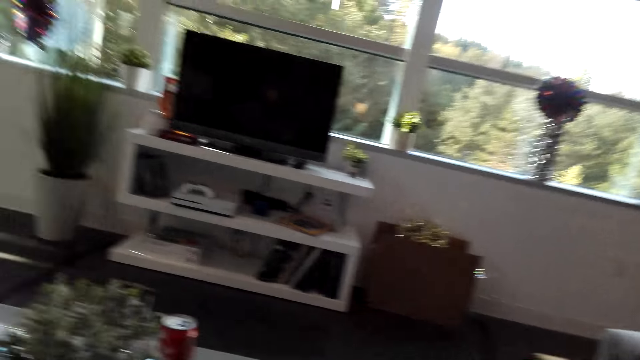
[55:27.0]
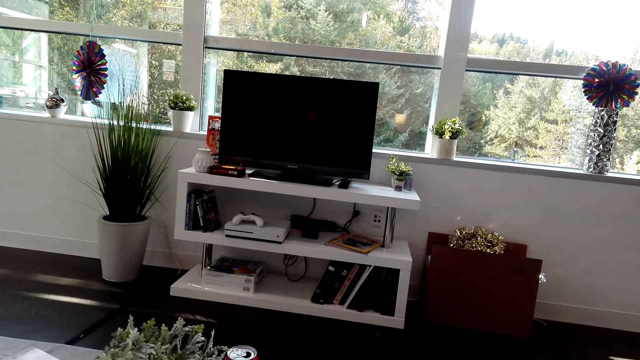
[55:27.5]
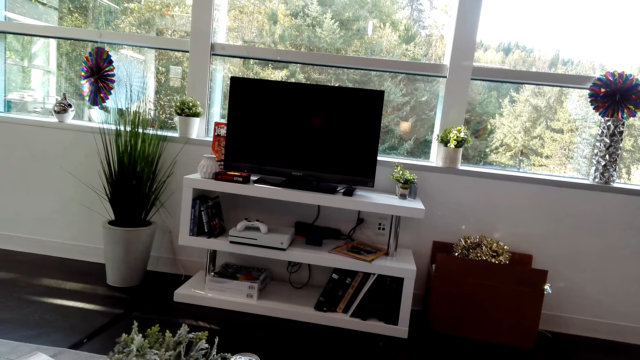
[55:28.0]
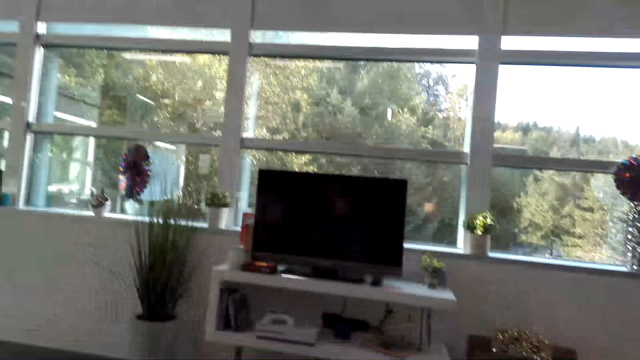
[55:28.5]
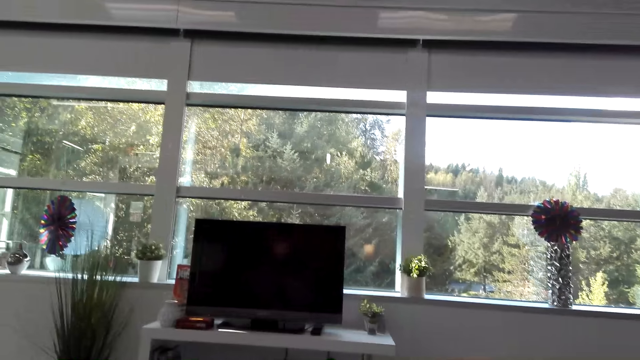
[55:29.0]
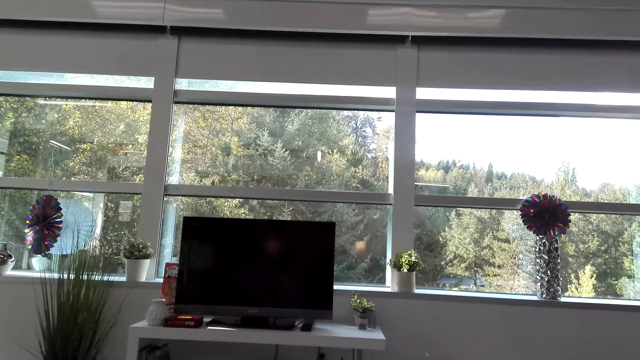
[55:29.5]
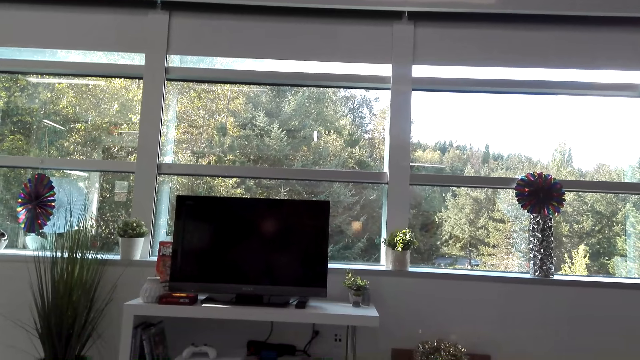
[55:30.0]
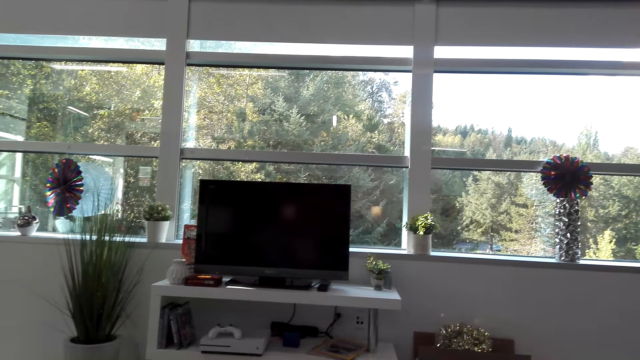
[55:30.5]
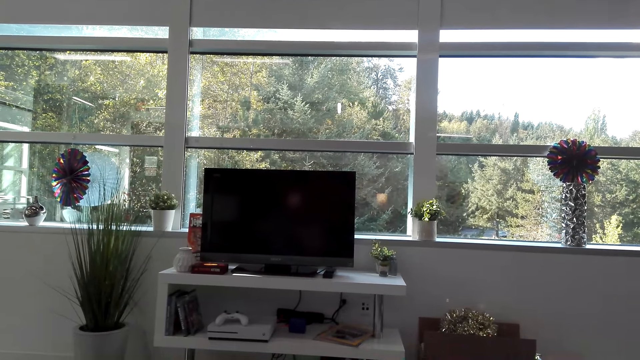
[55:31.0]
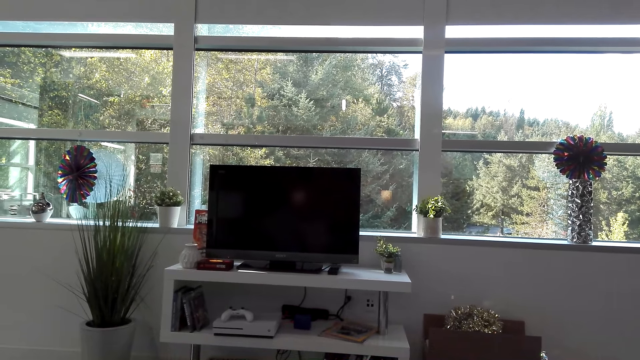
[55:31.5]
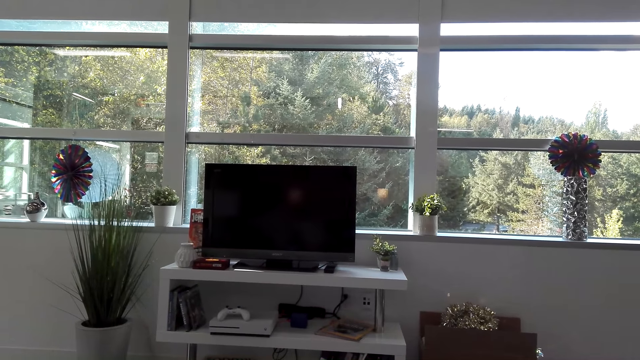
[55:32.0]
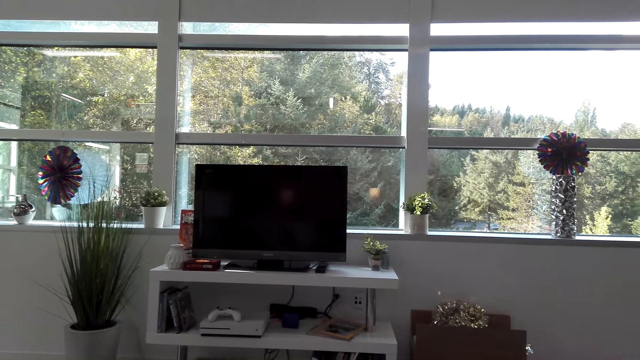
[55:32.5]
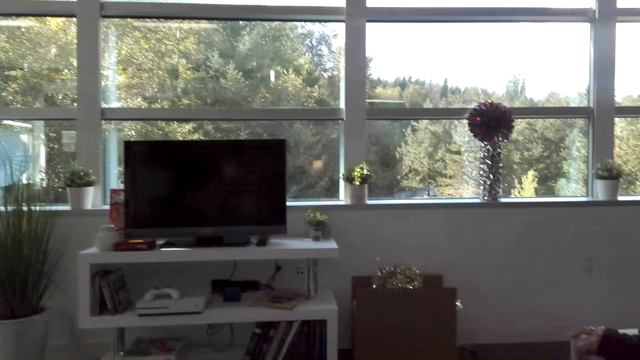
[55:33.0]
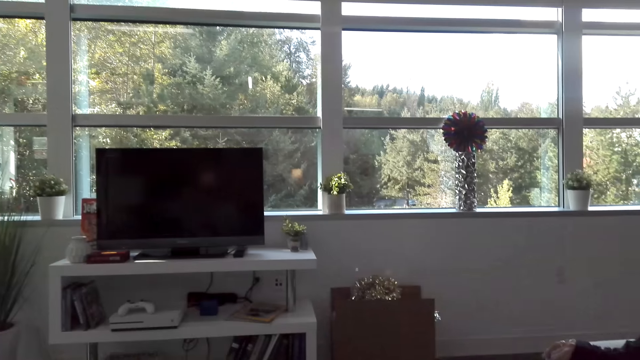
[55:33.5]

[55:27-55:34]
The camera wearer looks around.

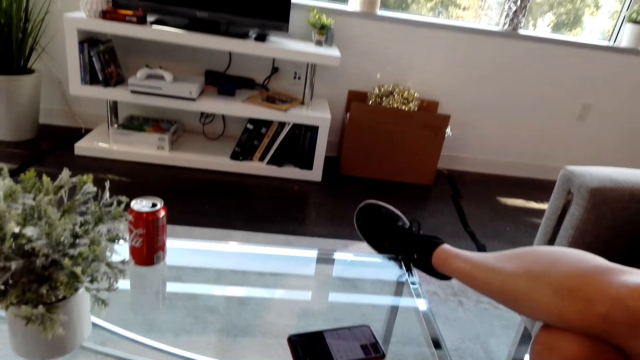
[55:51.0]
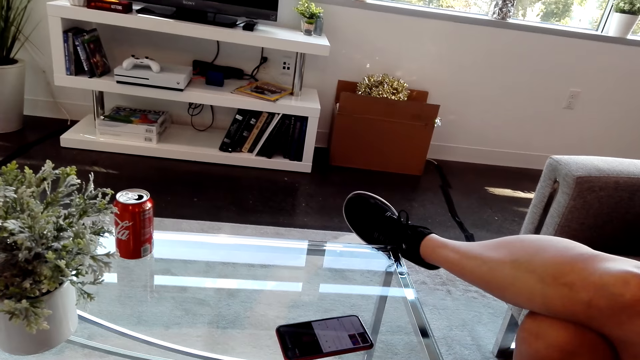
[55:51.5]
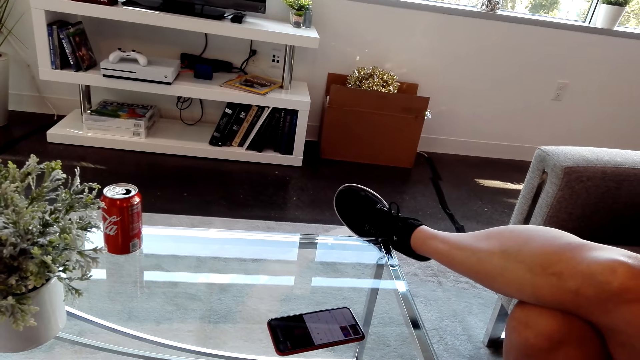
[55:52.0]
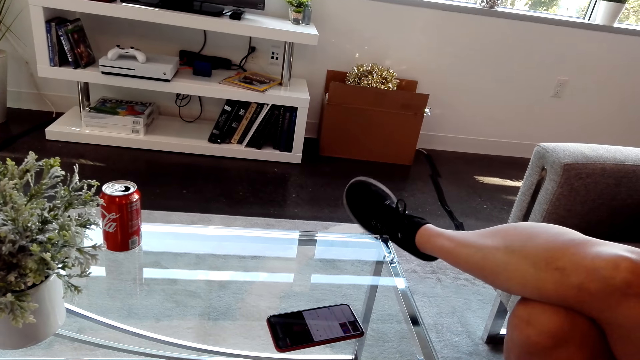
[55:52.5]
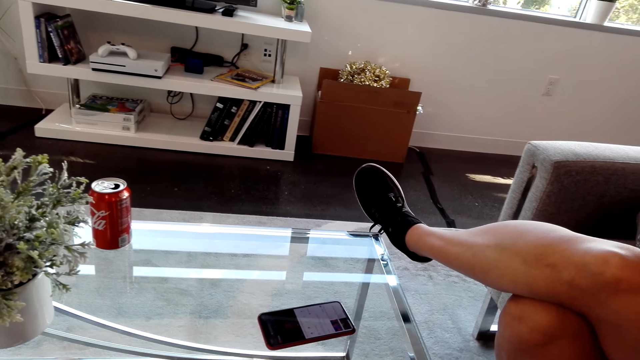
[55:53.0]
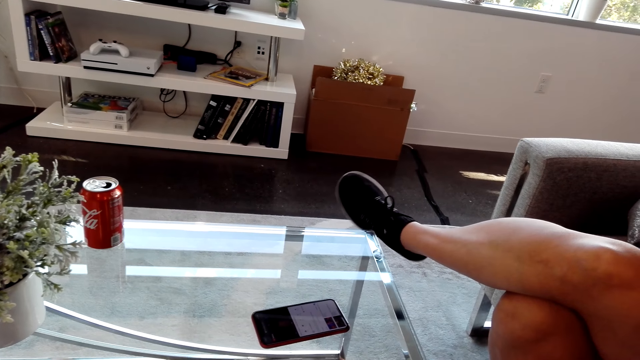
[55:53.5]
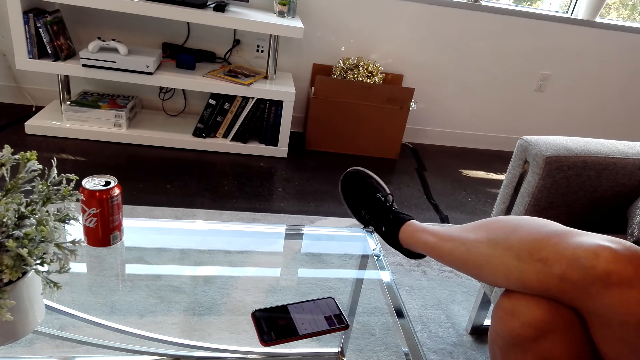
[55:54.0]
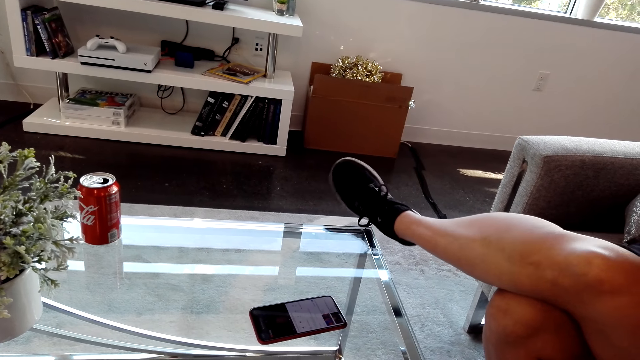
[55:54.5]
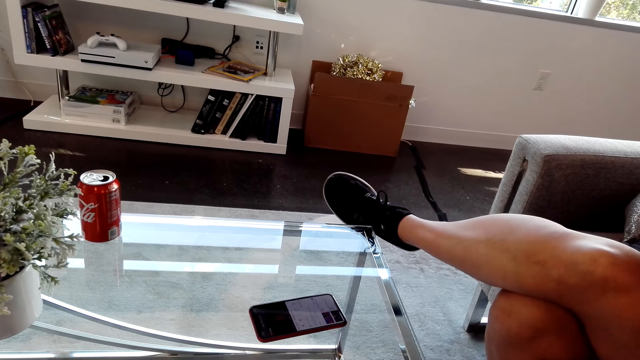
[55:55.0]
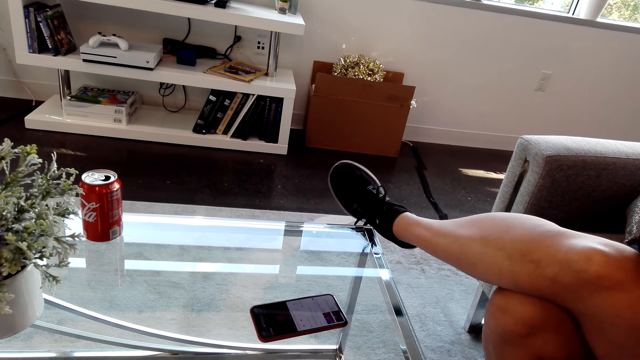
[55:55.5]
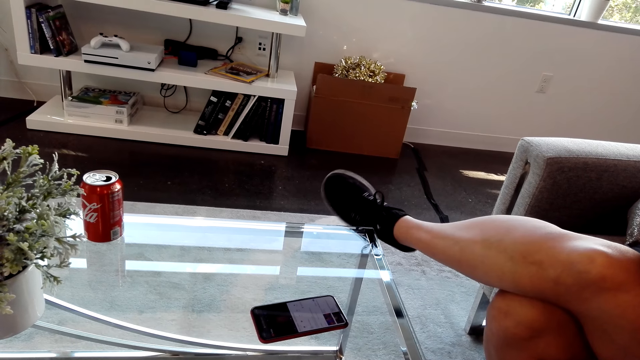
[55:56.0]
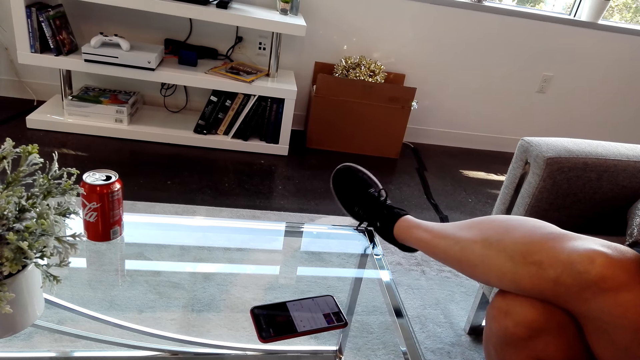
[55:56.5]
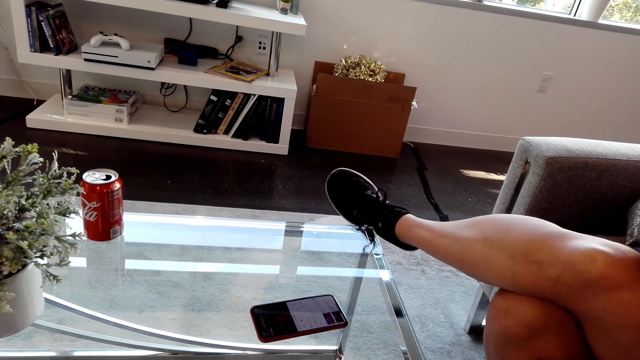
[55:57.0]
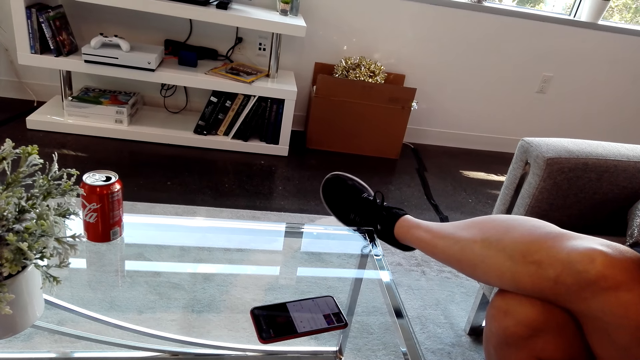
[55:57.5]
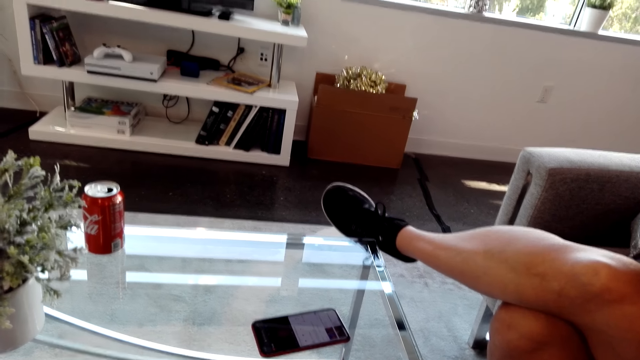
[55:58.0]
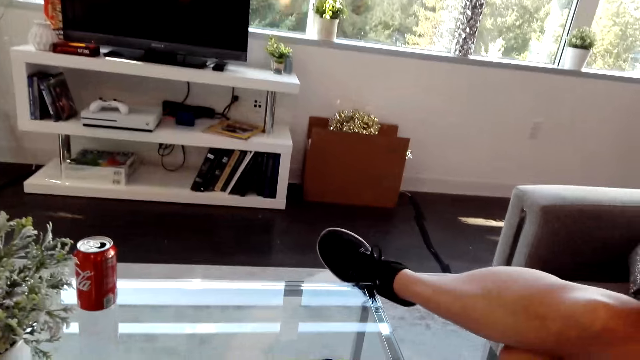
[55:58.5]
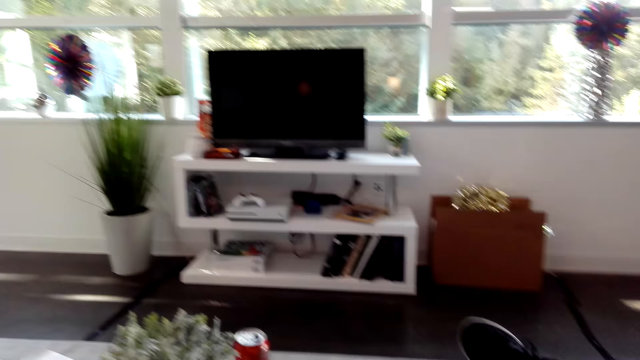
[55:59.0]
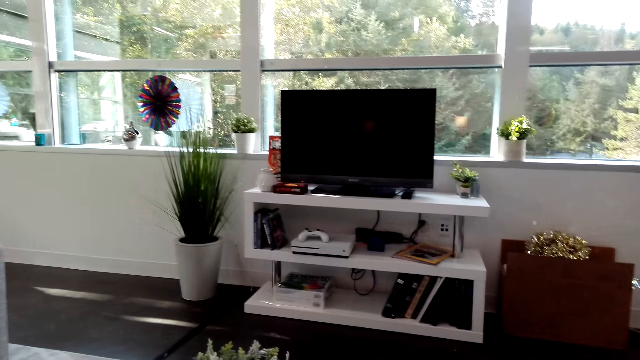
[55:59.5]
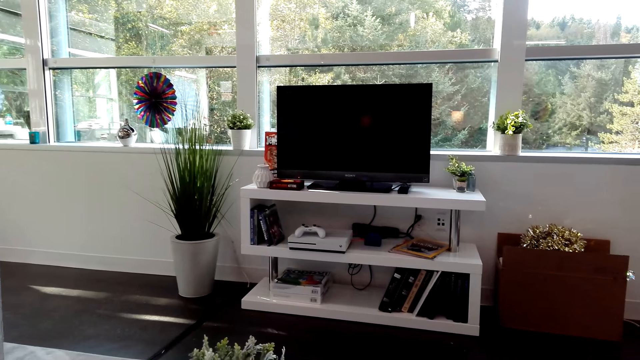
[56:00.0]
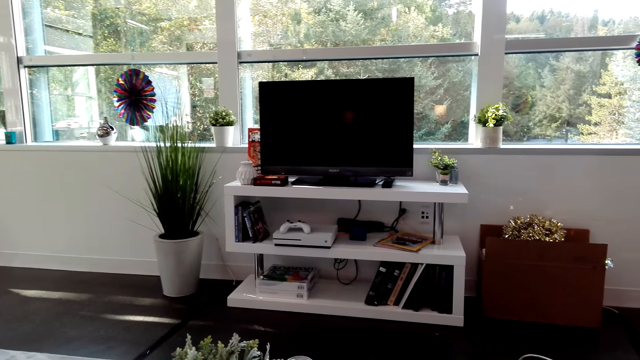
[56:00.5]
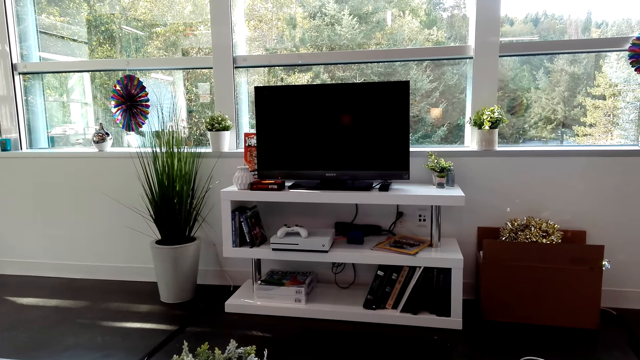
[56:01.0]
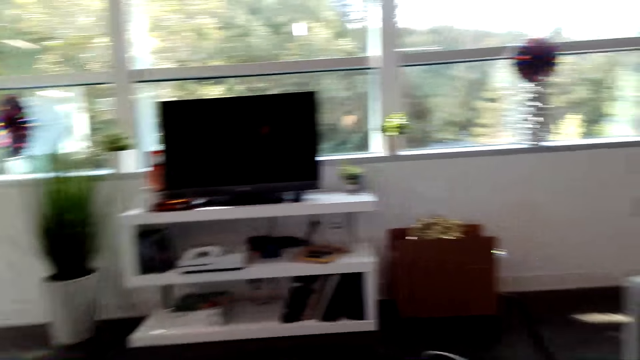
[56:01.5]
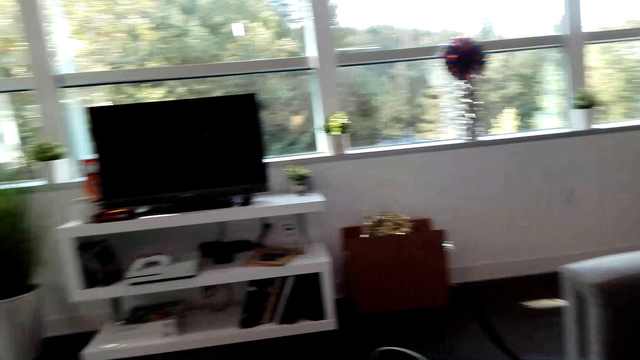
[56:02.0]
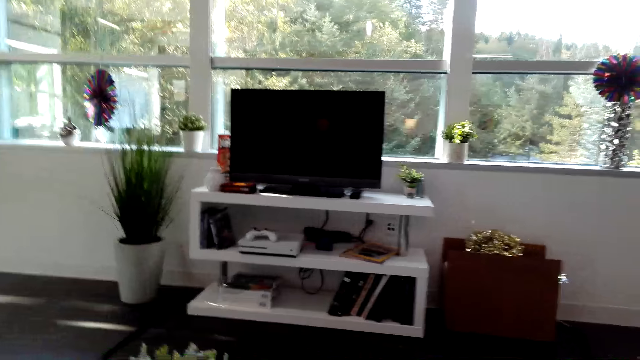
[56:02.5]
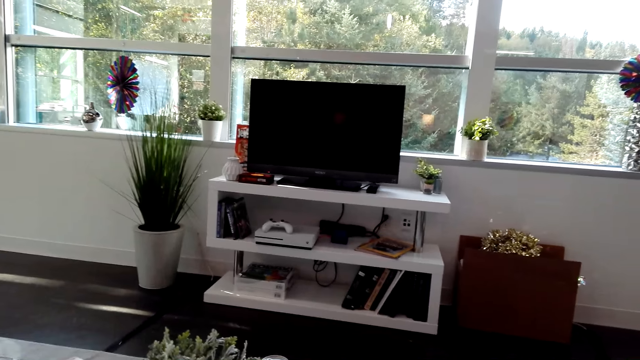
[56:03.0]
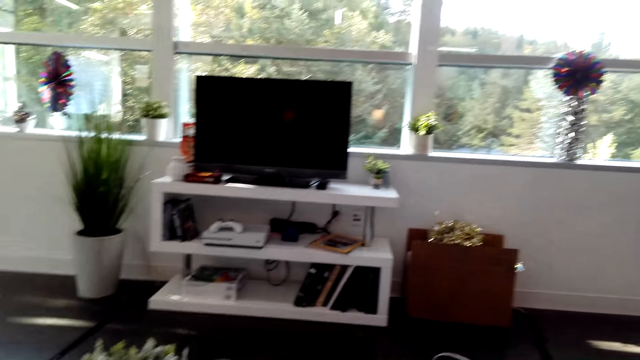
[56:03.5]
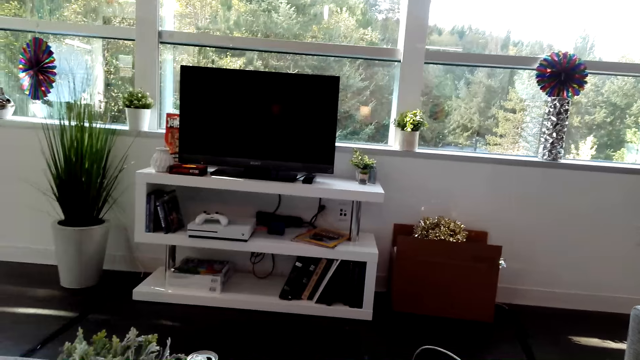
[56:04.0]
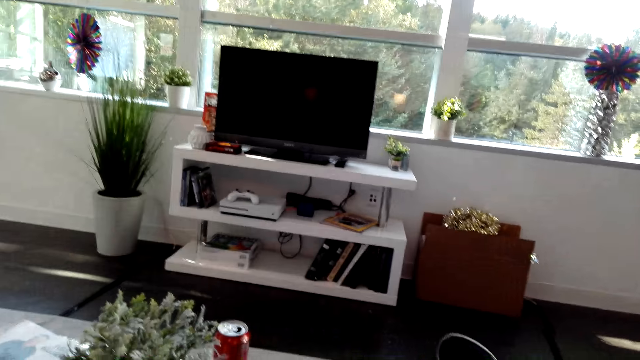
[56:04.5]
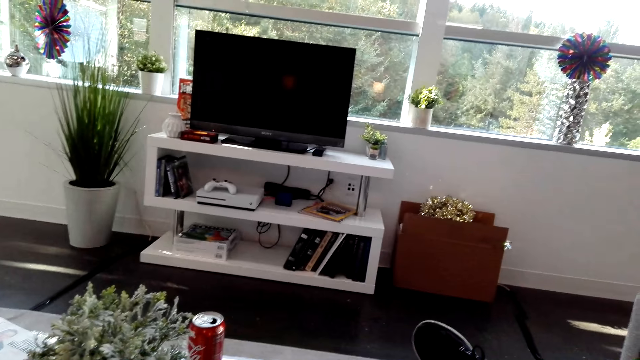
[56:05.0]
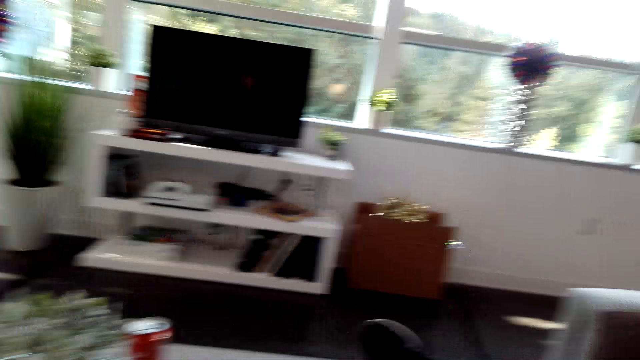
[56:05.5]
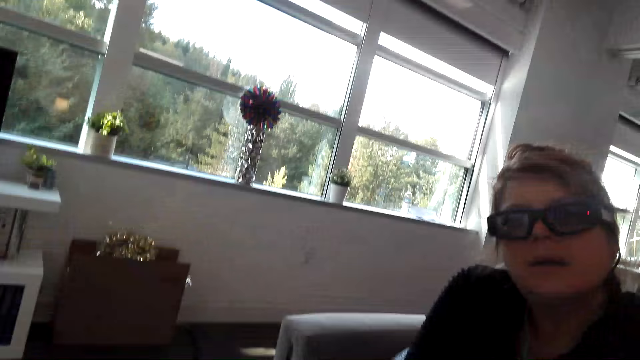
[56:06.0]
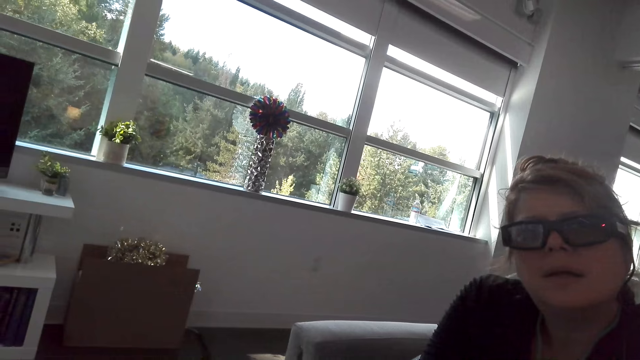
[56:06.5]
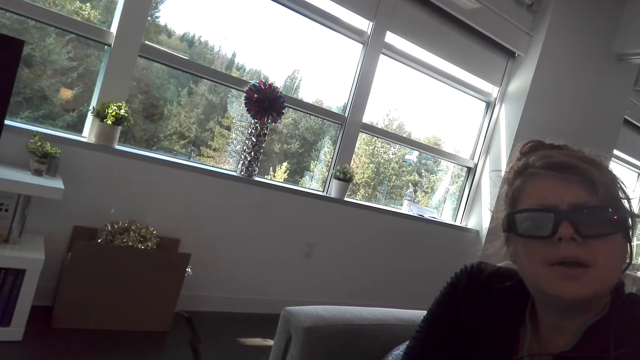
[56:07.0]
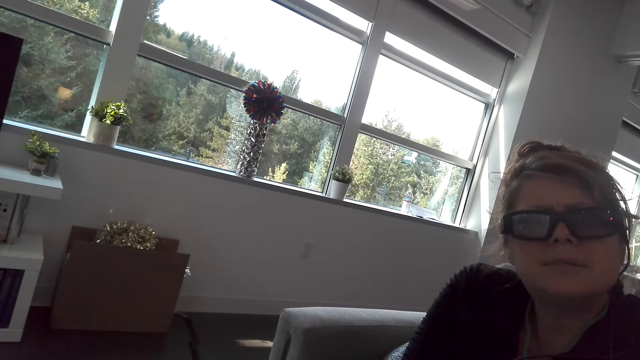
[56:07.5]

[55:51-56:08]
A lady talks to the camera wearer. The lady shakes her left foot. The camera wearer talks to the lady. They look around. They look at the lady.
